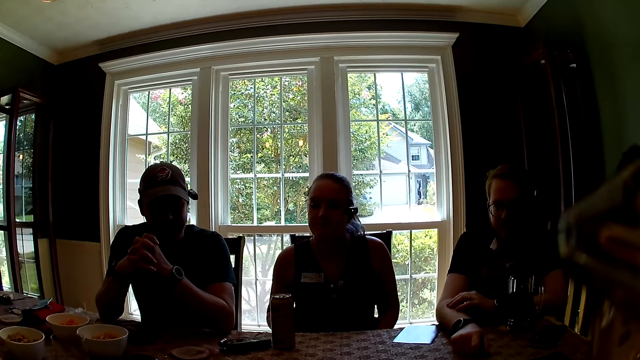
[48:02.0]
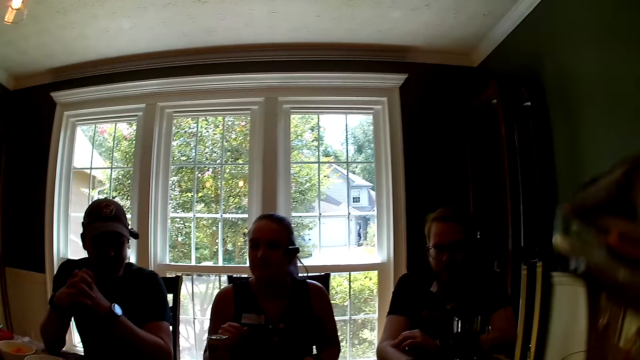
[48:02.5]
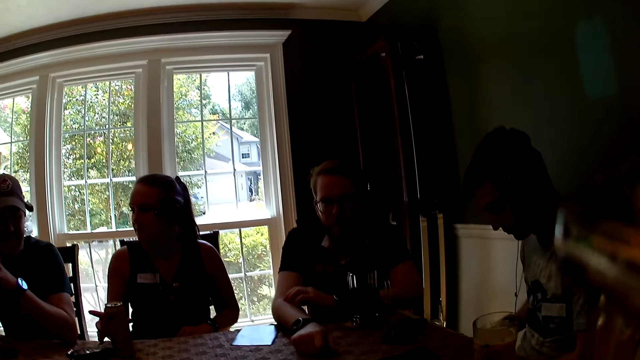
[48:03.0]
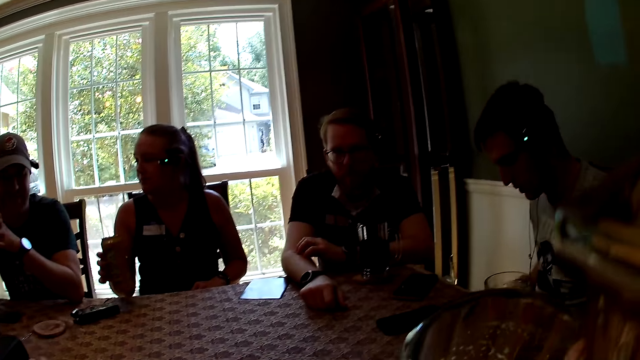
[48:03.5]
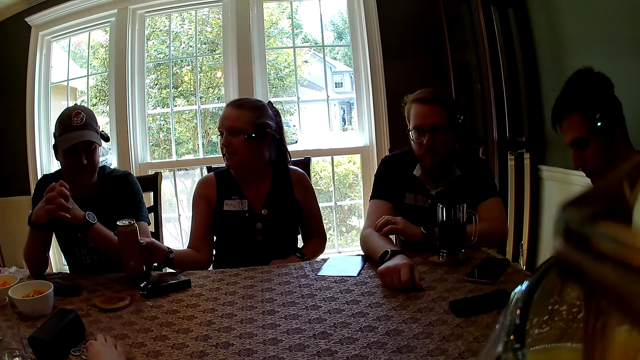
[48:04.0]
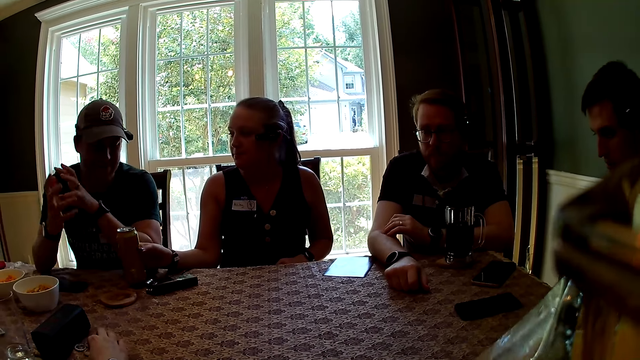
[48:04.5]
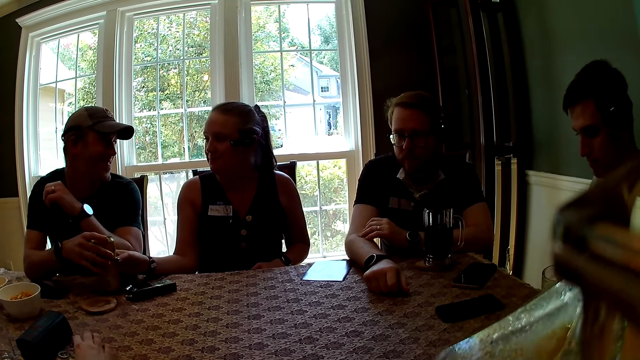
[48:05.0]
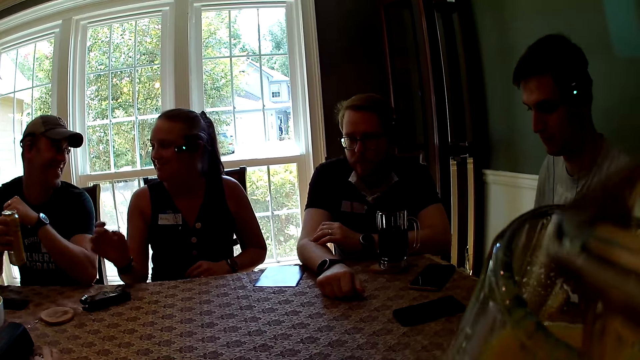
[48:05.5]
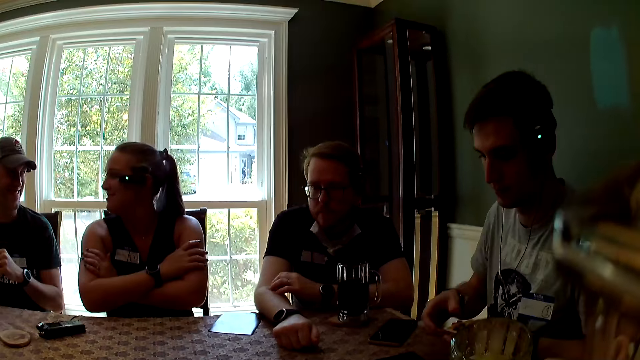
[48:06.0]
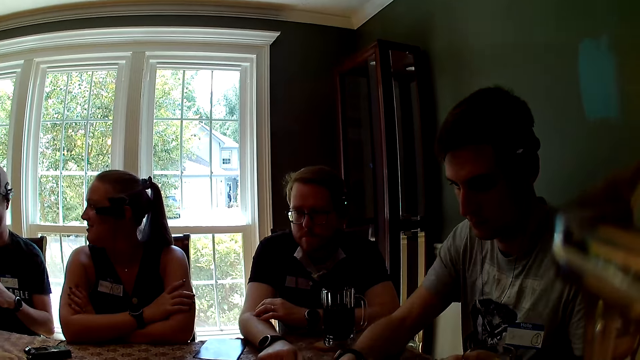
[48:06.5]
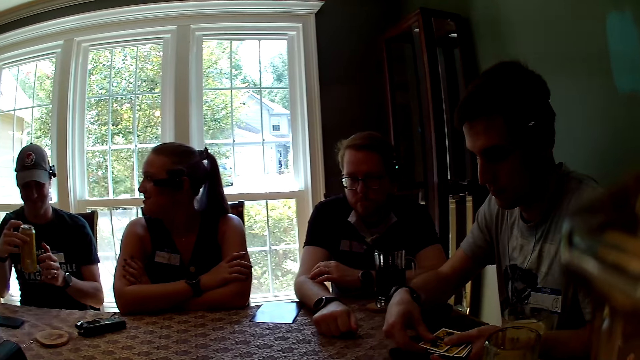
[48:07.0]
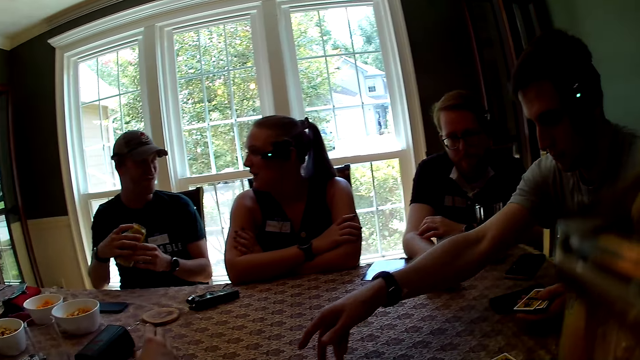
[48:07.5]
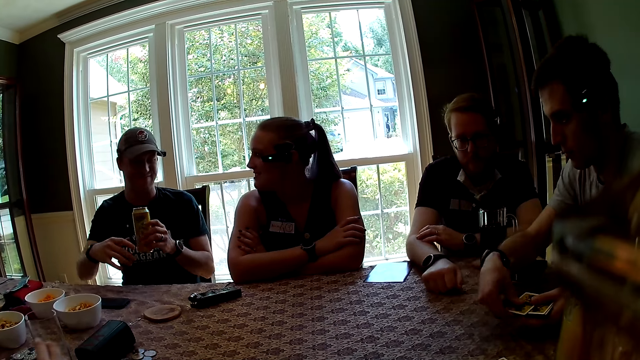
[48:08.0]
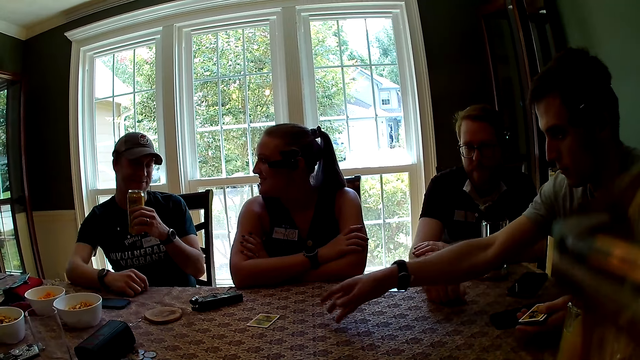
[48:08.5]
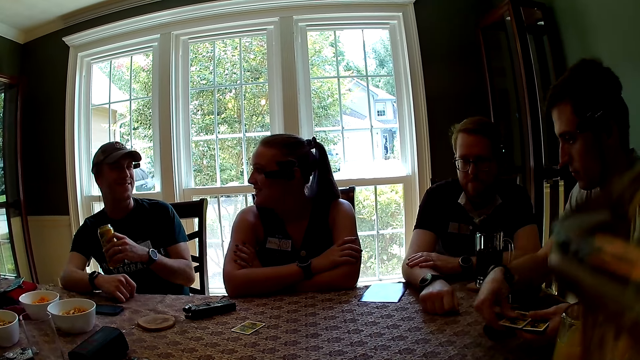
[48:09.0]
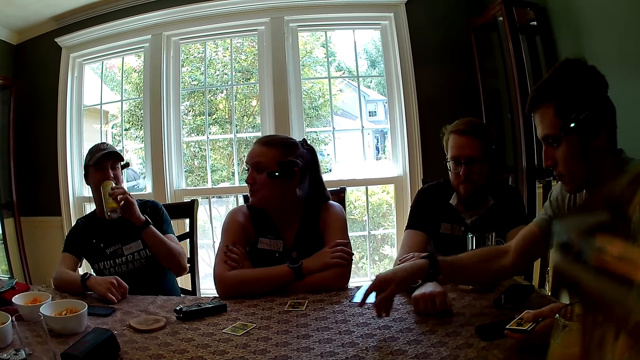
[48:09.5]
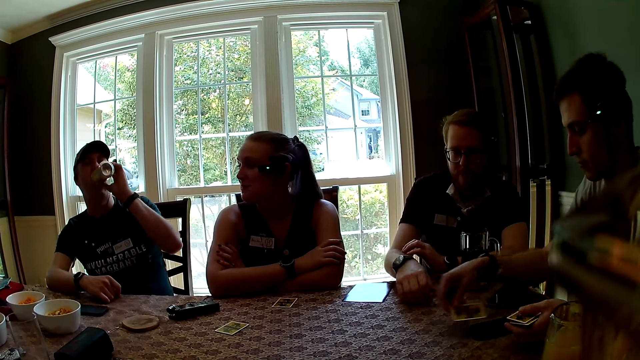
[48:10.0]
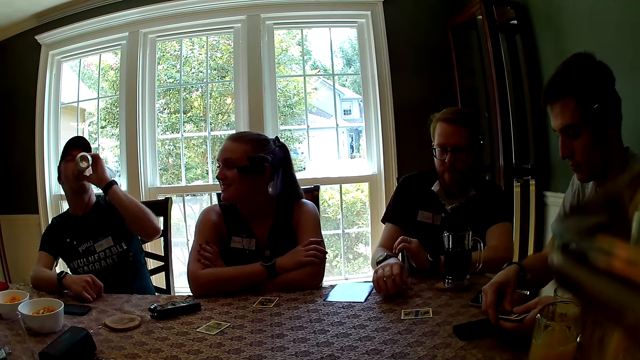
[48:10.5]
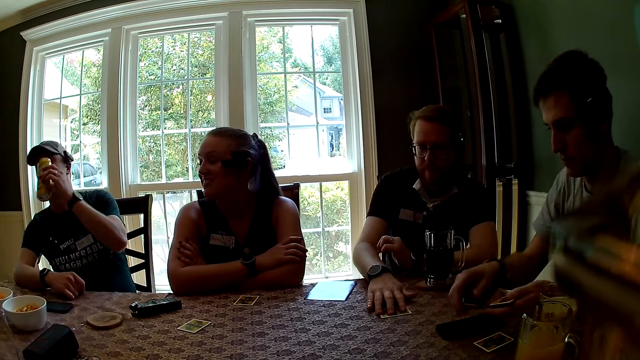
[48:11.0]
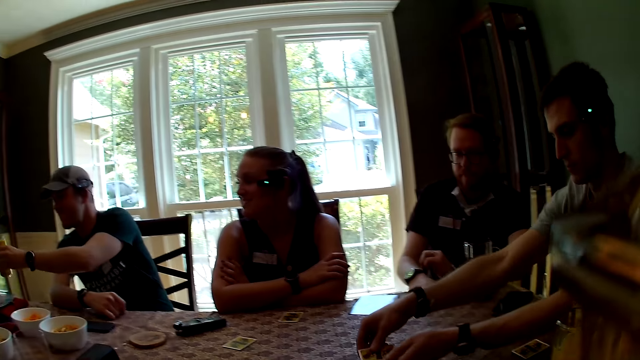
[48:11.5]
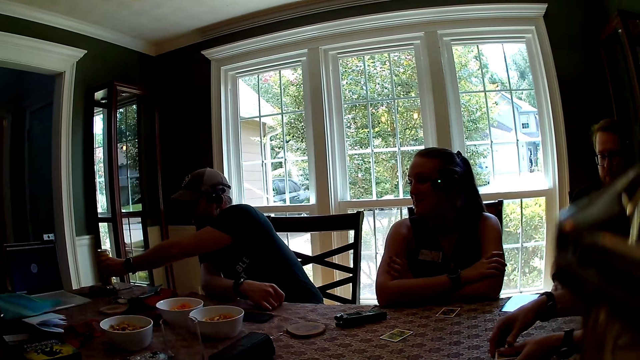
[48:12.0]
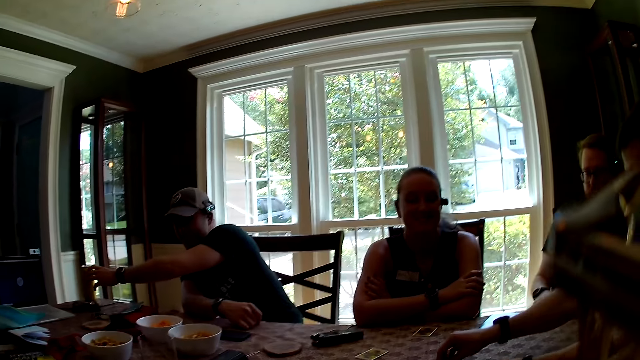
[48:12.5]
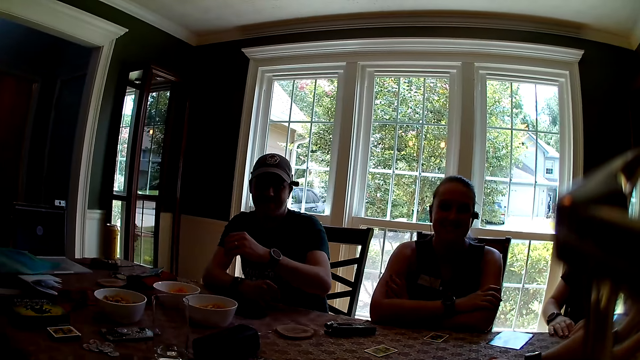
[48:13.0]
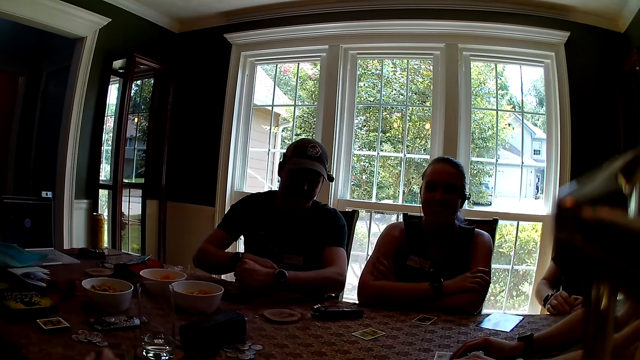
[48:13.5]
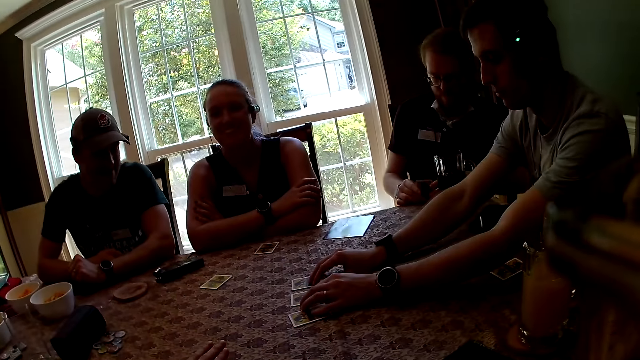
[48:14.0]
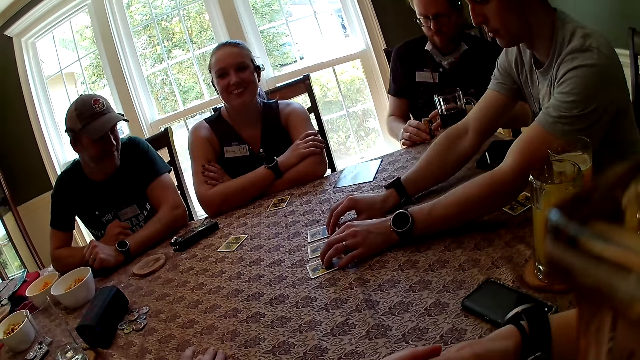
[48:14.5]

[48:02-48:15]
The woman picks up a can of beer with her right hand and drops the can of beer on the table with her right hand. The man takes the can of beer from another woman with his right hand. The camera wearer drinks from a cup of juice with her right hand. Another man shuffles cards on the table with both hands. The camera wearer looks around. The first man drinks from the can of beer in his left hand and drops the can of beer on the table with his left hand. The other man places the cards on the table in his right hand.

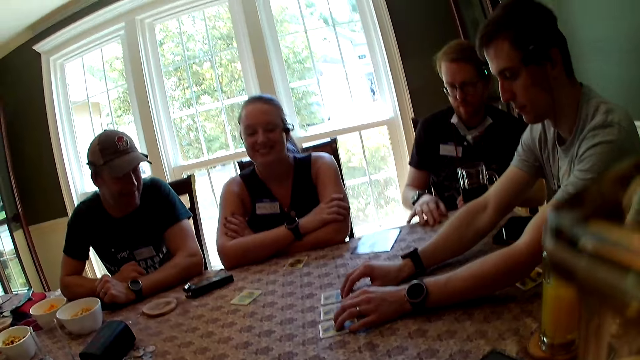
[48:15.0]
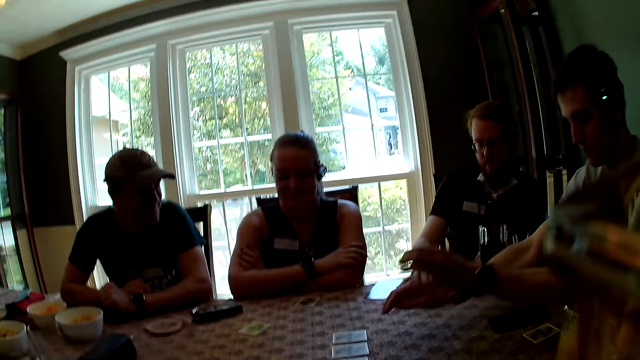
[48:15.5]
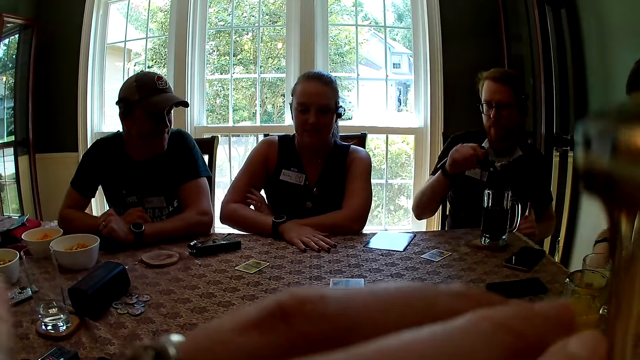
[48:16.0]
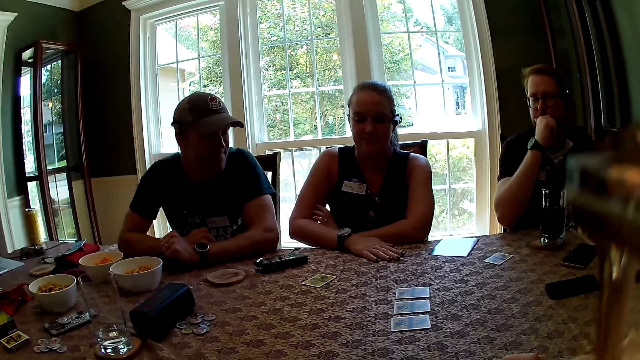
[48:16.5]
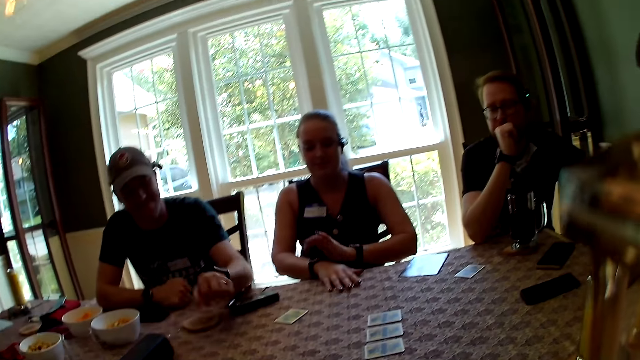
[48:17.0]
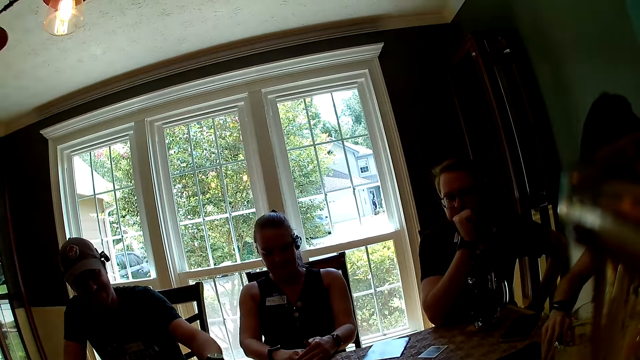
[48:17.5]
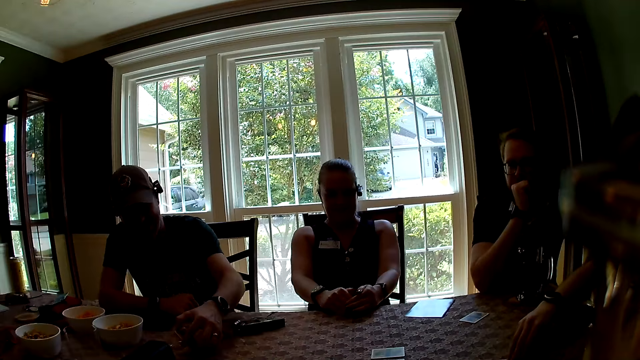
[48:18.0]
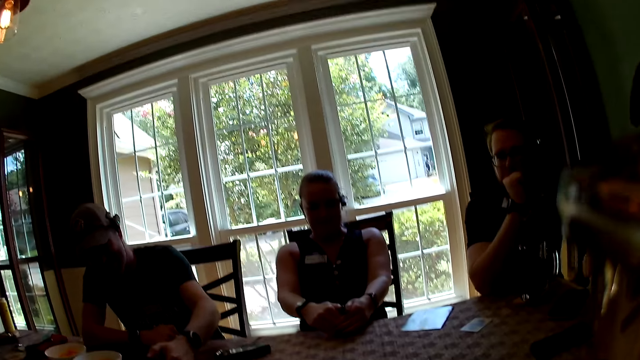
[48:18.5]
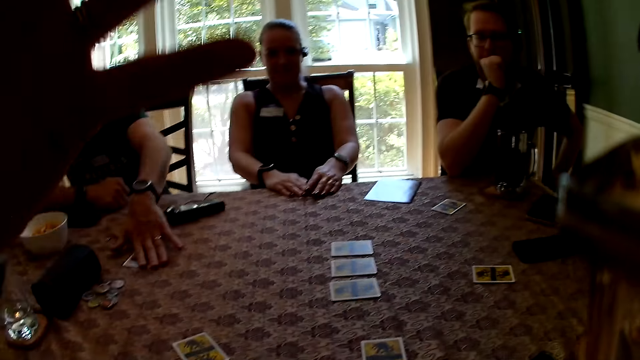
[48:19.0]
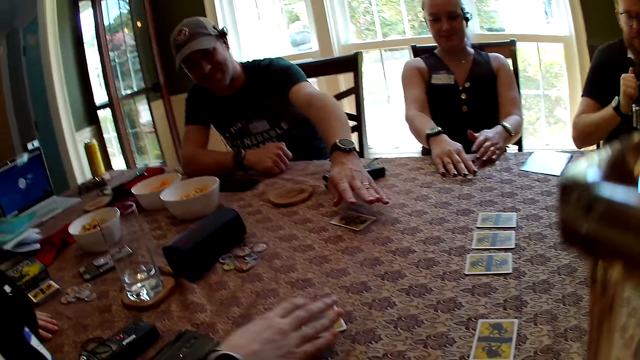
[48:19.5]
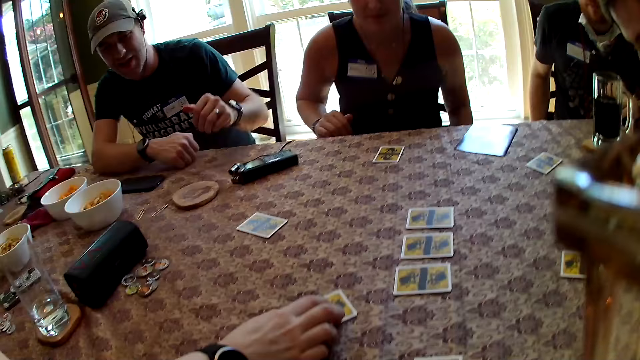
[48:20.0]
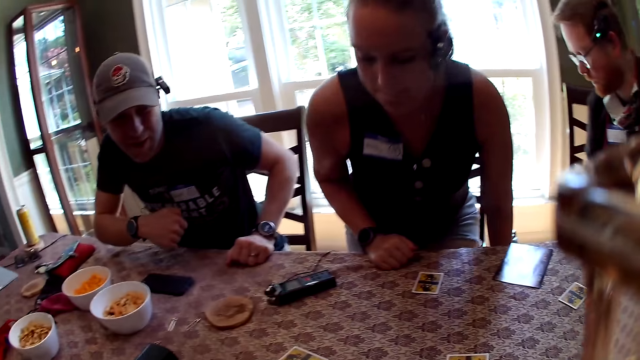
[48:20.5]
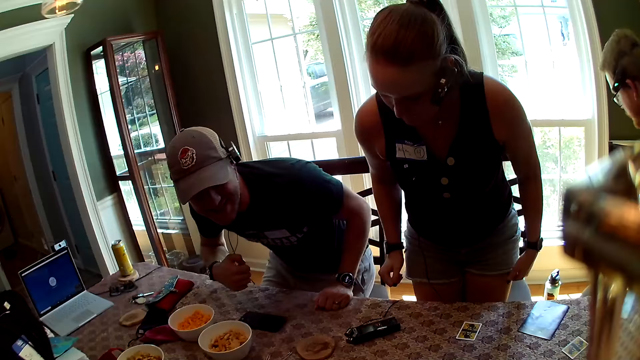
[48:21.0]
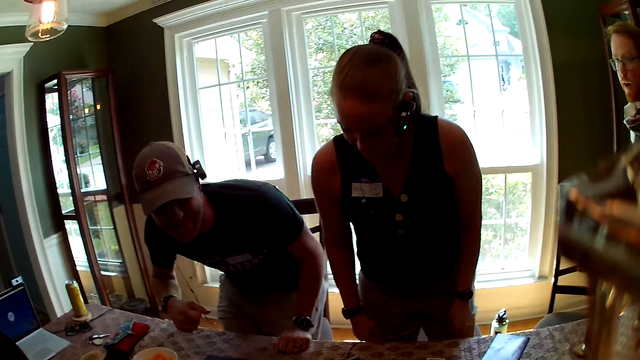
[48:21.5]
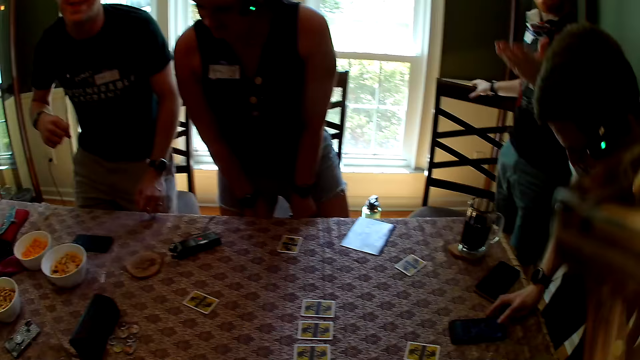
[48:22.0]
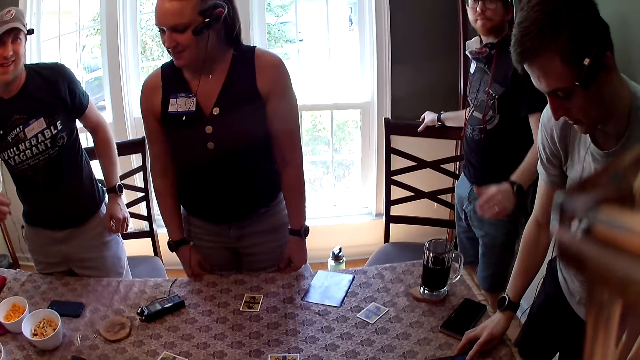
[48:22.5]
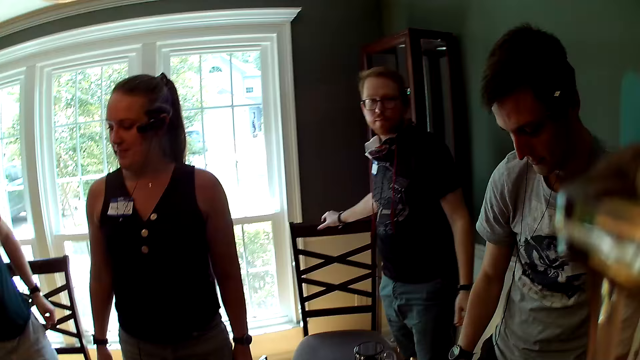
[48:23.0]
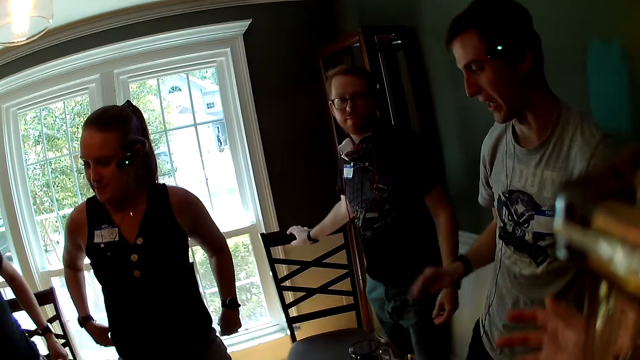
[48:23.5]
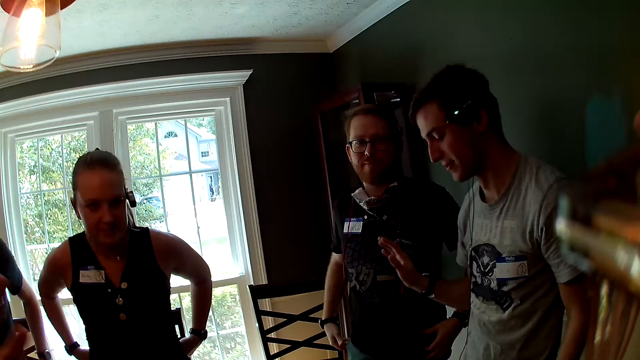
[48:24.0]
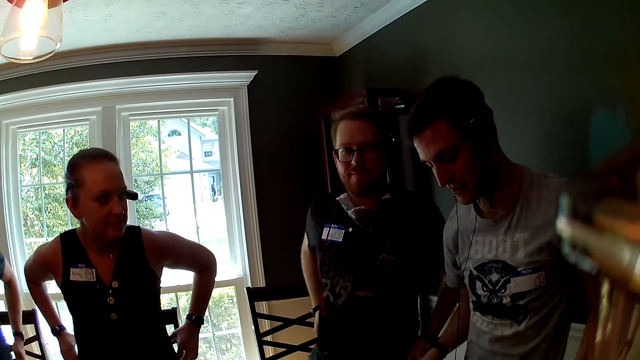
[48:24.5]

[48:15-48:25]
A man places a card on the table with his right hand. A woman places a card on the table with her right hand. The camera wearer raises a hand up. Another man picks a card from the table with his left hand. A third man picks a card from the table with his right hand. Another woman pushes a card on the table with her right hand. The first woman stands by the table. The first man stands by the table. The camera wearer looks around. The second man stands by the table. The third man stands by the table.
